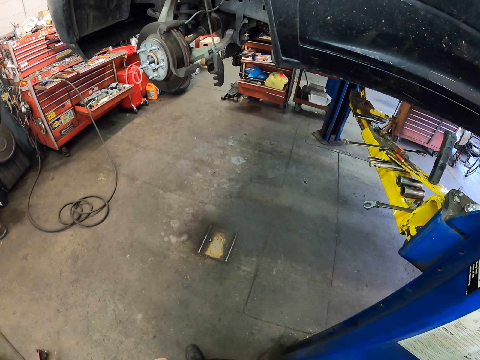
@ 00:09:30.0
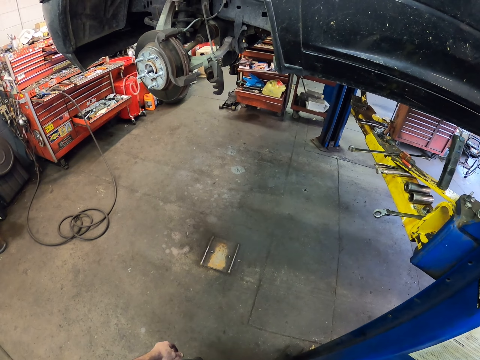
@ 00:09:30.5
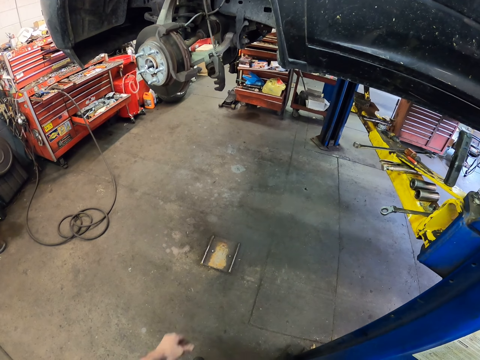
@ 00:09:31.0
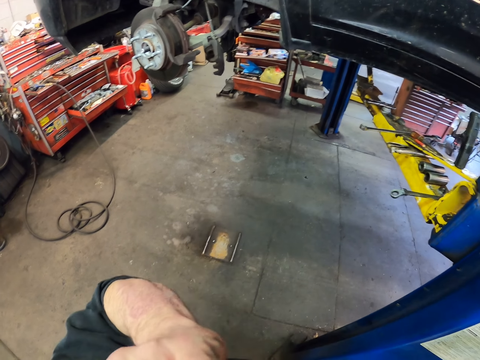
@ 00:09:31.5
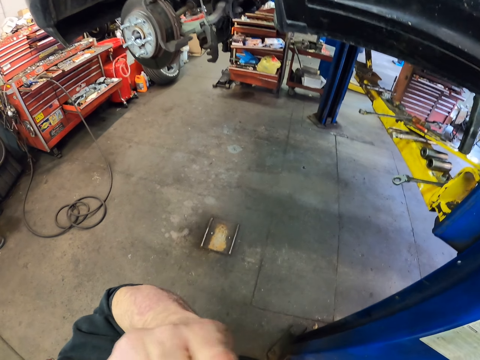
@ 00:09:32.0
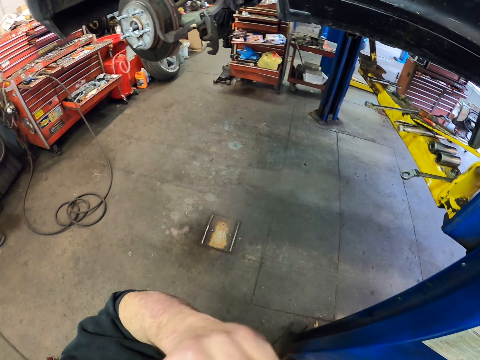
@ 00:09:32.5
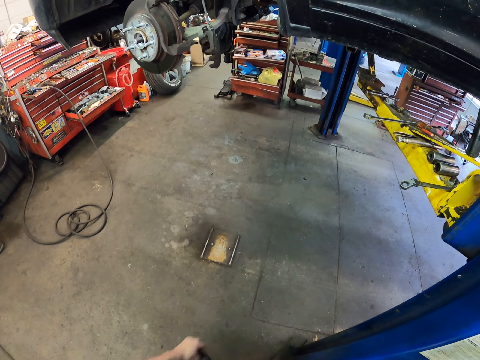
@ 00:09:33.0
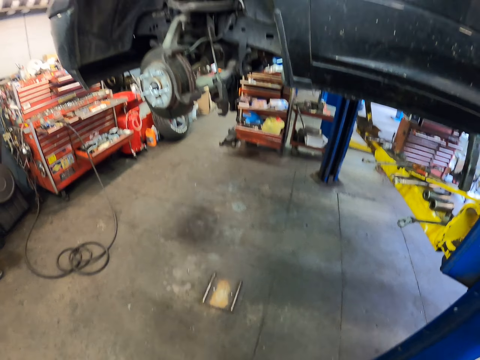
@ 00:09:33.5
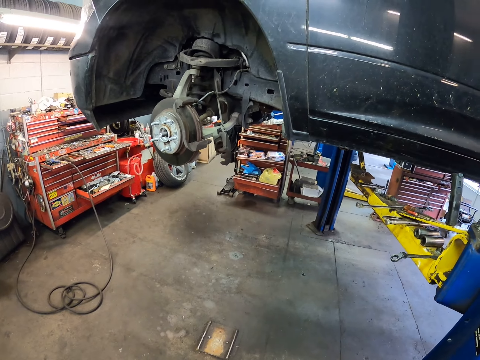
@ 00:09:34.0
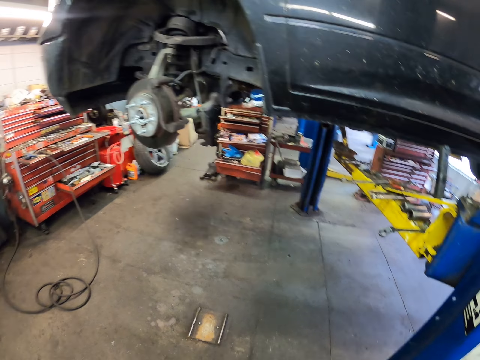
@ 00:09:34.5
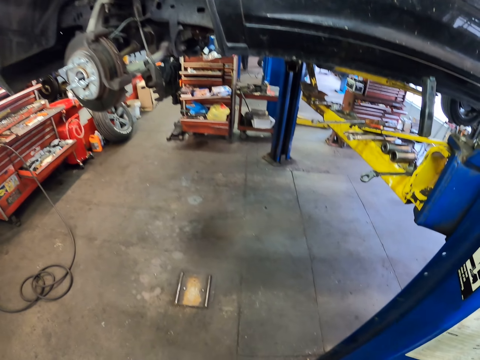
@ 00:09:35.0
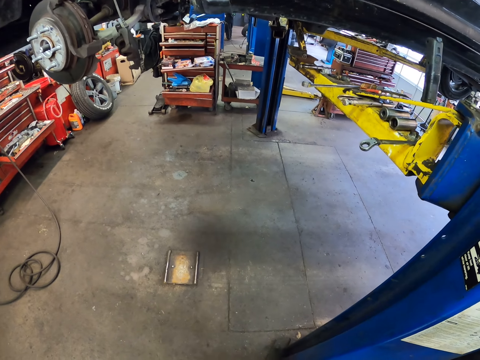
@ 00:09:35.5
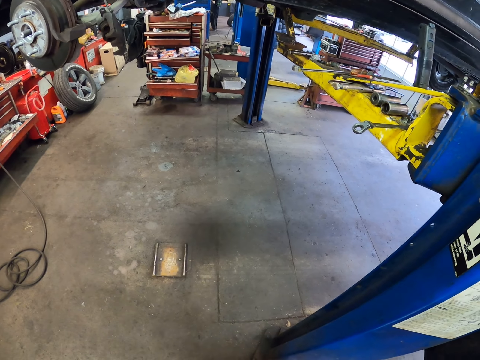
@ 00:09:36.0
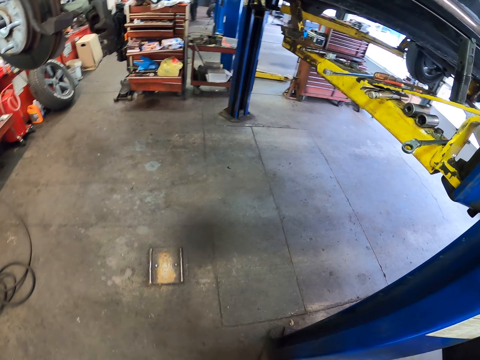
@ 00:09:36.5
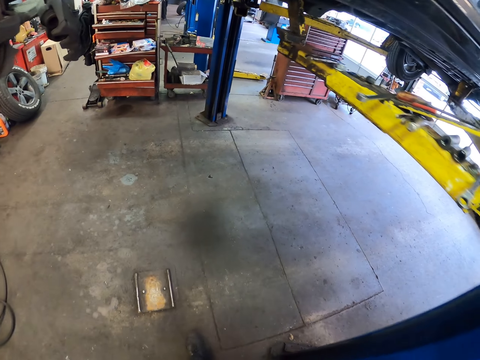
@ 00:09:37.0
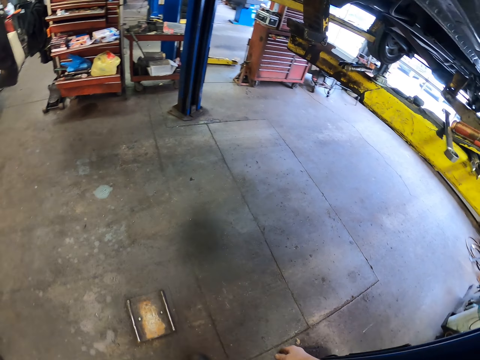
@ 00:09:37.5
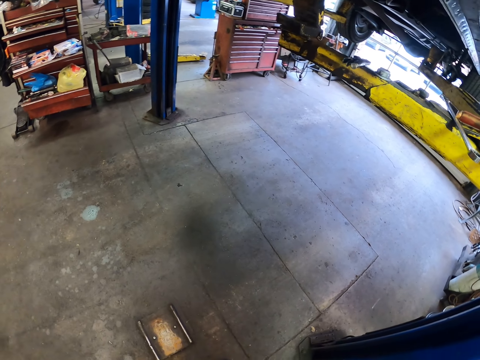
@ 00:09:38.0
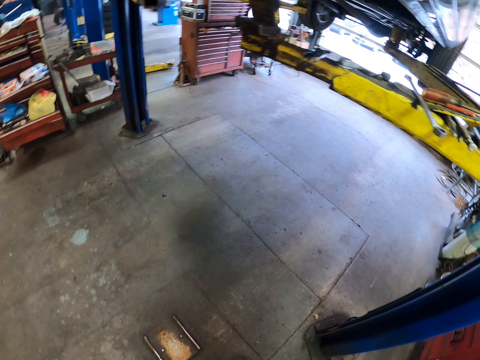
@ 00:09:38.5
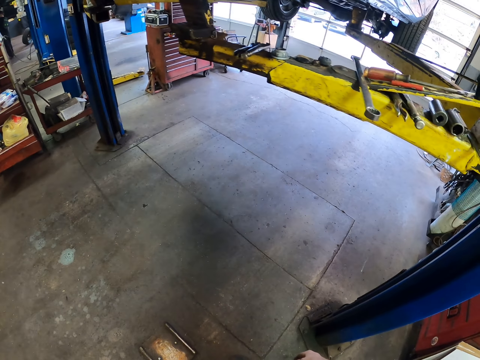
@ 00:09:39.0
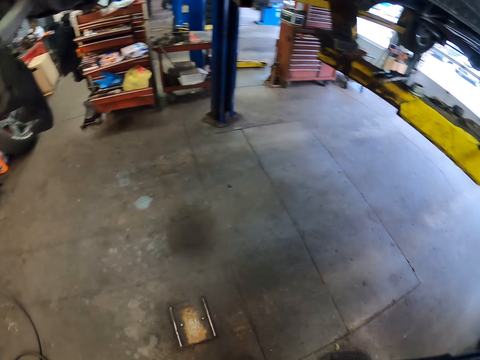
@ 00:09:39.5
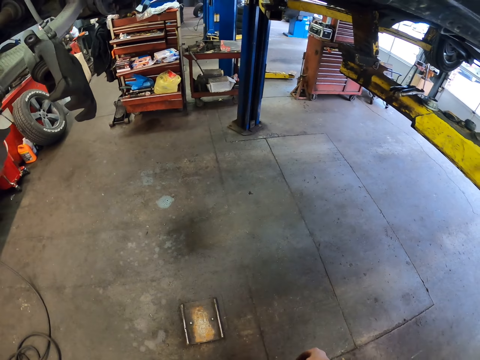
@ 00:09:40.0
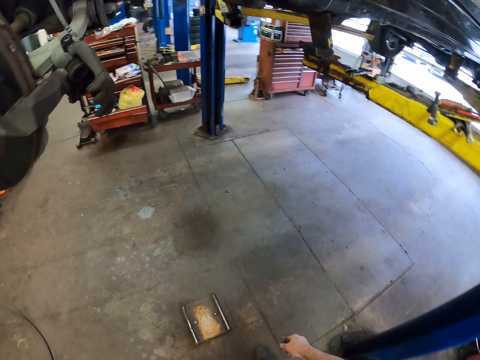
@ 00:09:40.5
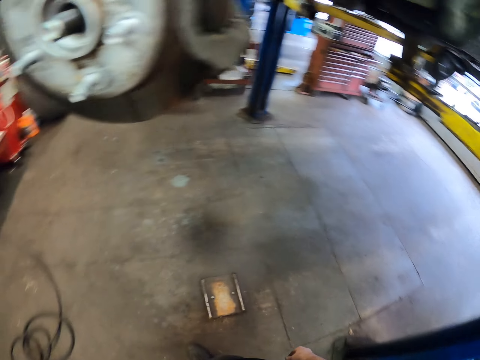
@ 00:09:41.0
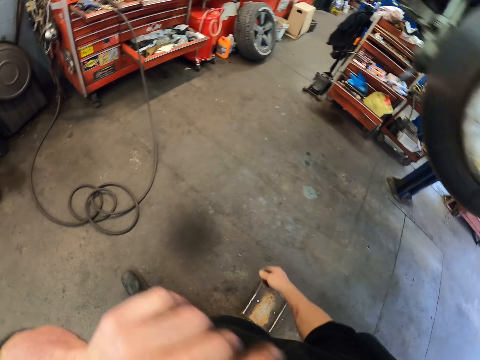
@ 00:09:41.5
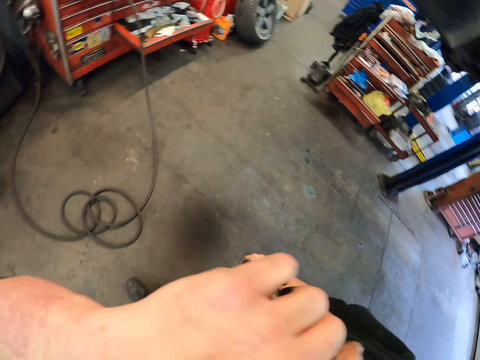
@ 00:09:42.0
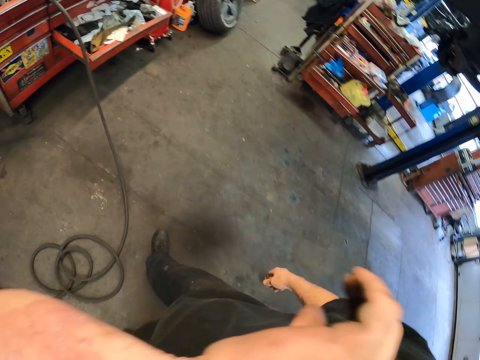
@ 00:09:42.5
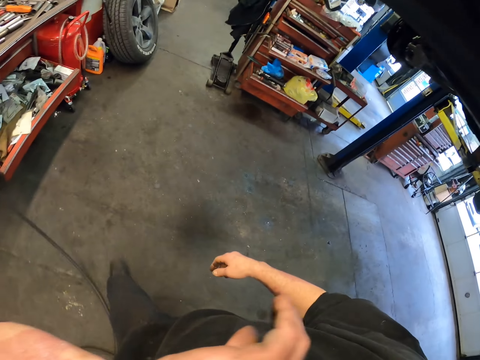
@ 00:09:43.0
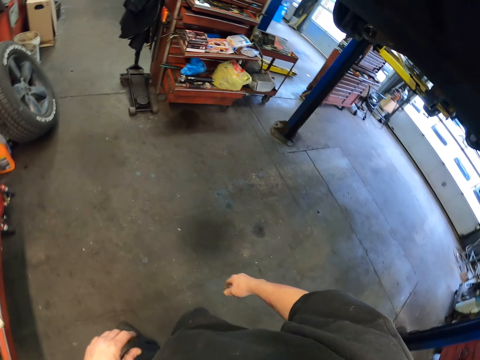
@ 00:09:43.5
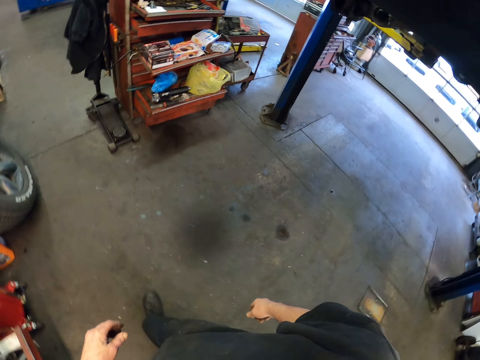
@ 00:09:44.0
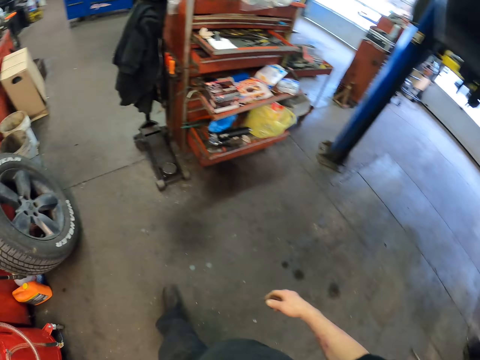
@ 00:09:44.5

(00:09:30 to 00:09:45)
The camera wearer wipes the face with his hand. He raises his hand. He stares round down the car. He looks around the garage. He wipes the face with his hand on his way. He raises his hand.

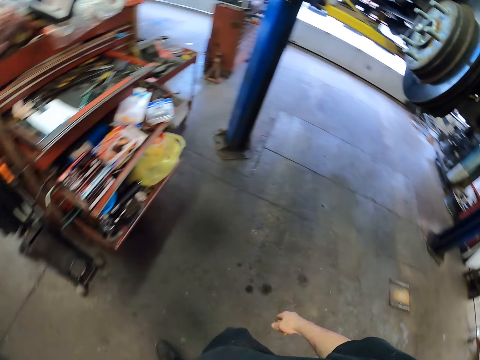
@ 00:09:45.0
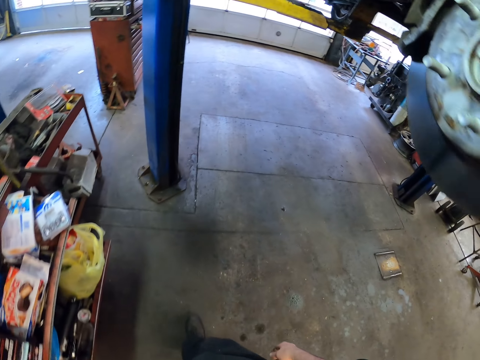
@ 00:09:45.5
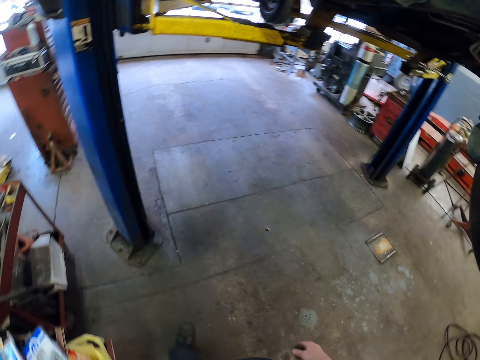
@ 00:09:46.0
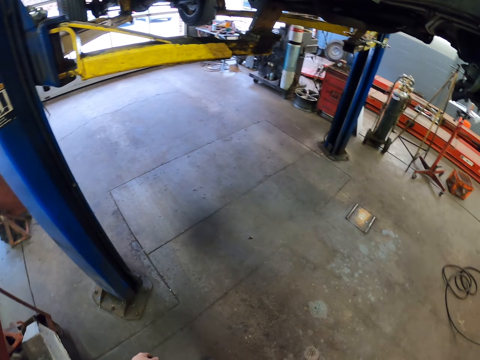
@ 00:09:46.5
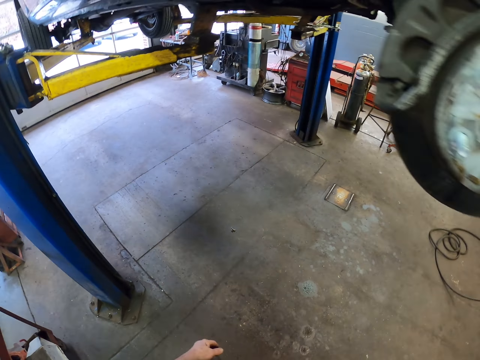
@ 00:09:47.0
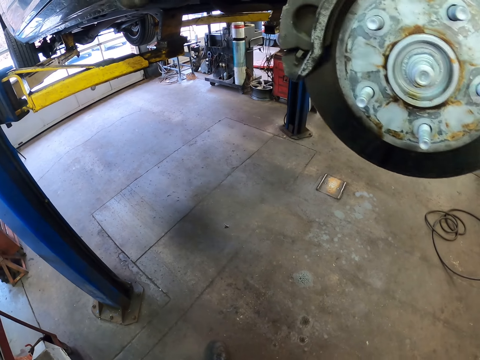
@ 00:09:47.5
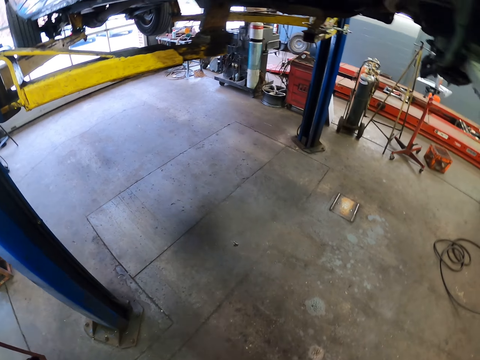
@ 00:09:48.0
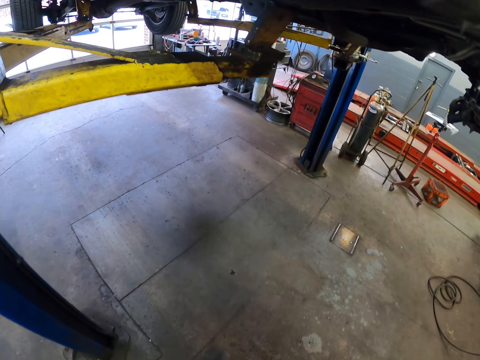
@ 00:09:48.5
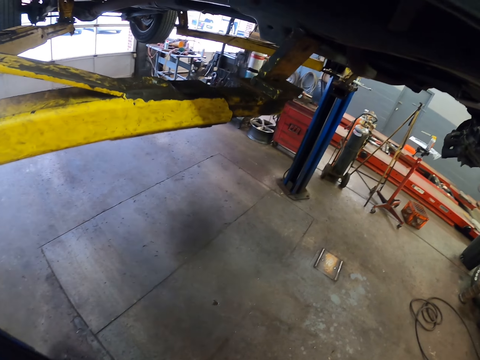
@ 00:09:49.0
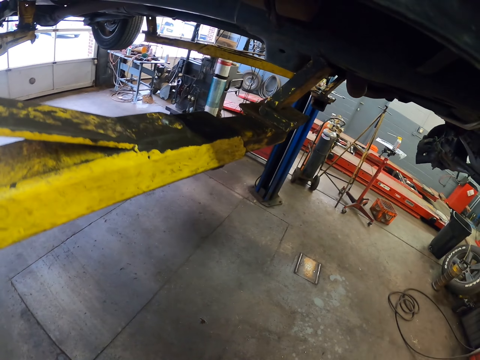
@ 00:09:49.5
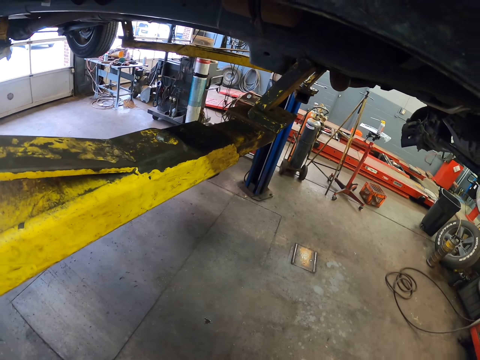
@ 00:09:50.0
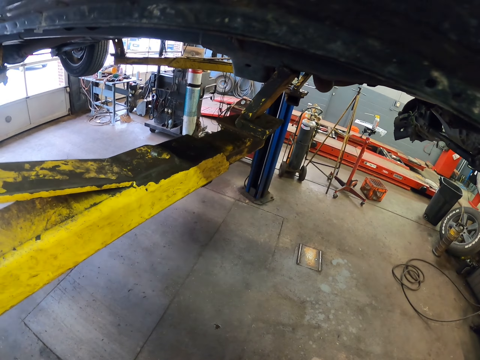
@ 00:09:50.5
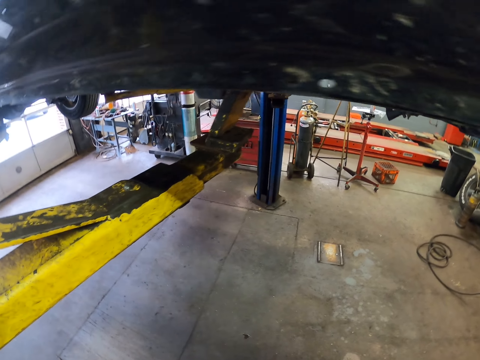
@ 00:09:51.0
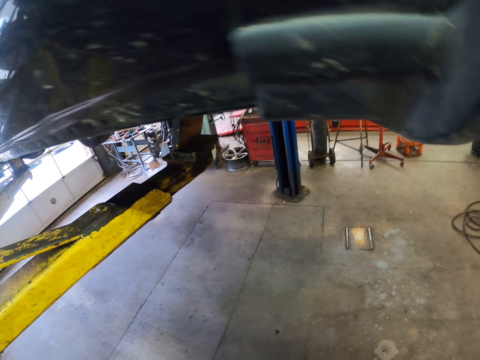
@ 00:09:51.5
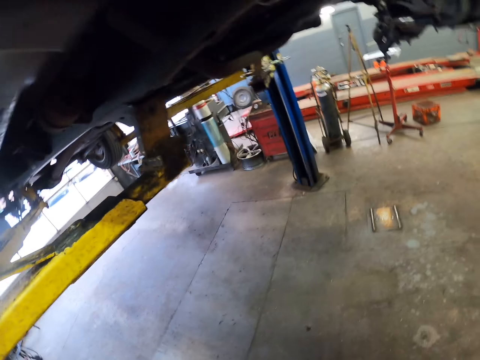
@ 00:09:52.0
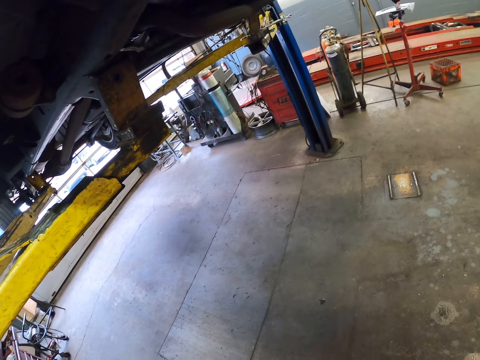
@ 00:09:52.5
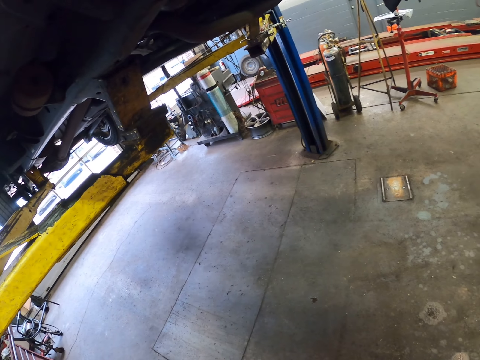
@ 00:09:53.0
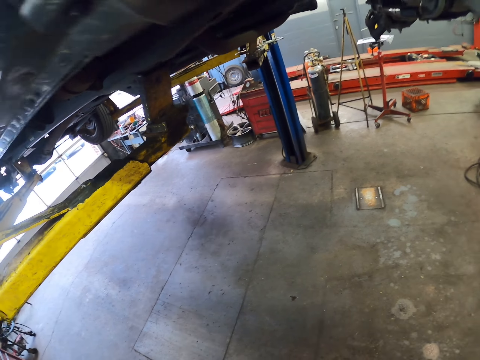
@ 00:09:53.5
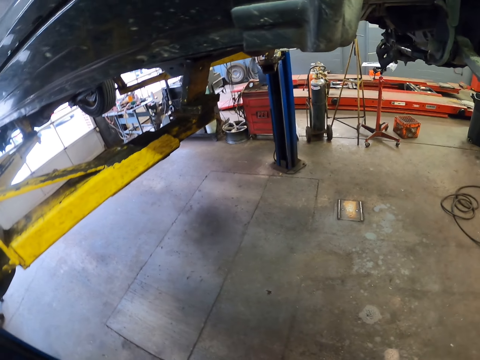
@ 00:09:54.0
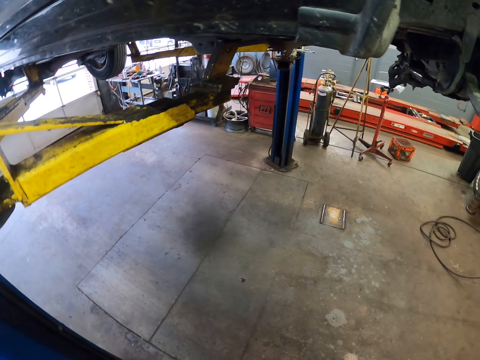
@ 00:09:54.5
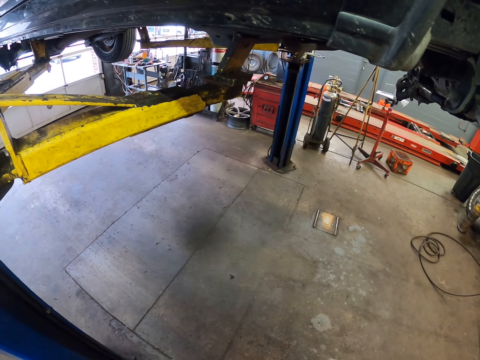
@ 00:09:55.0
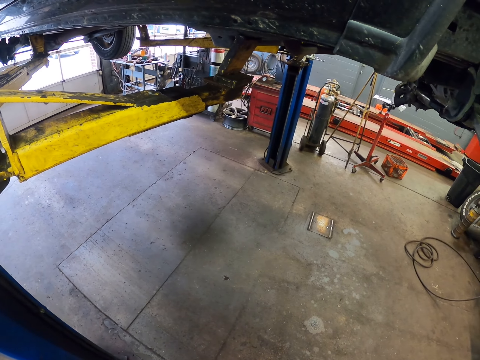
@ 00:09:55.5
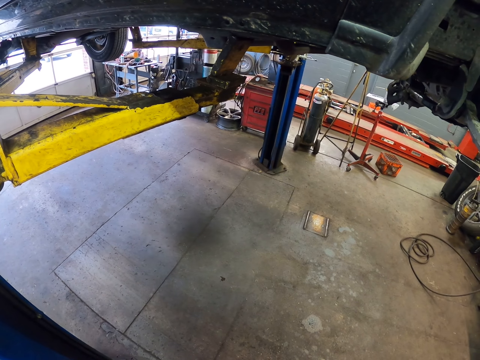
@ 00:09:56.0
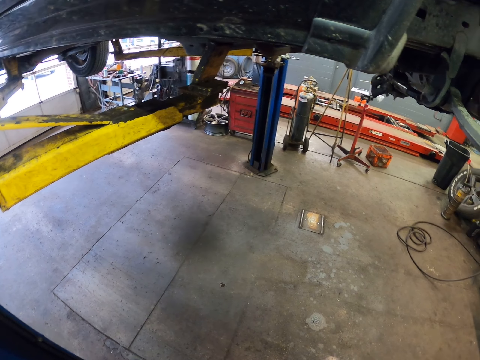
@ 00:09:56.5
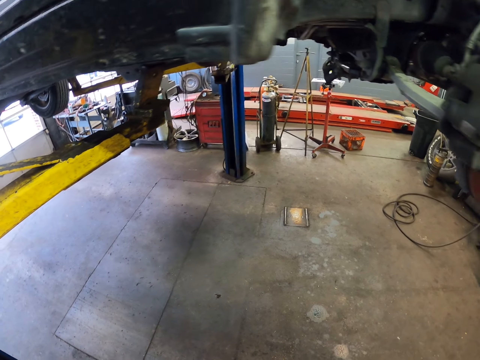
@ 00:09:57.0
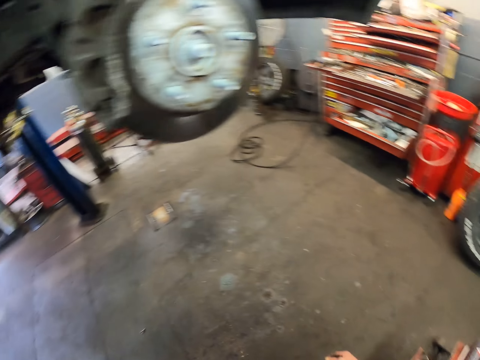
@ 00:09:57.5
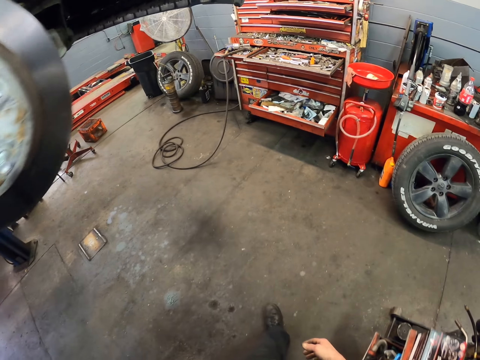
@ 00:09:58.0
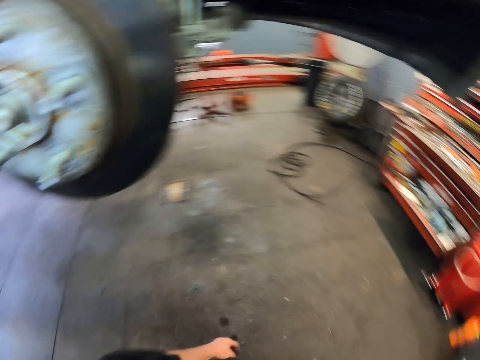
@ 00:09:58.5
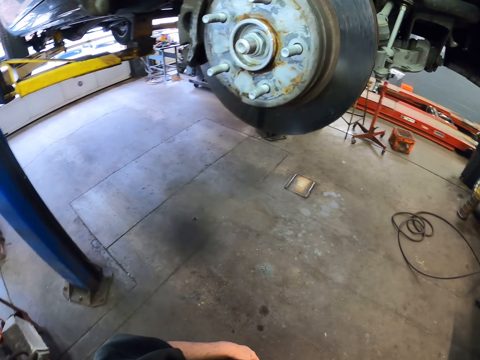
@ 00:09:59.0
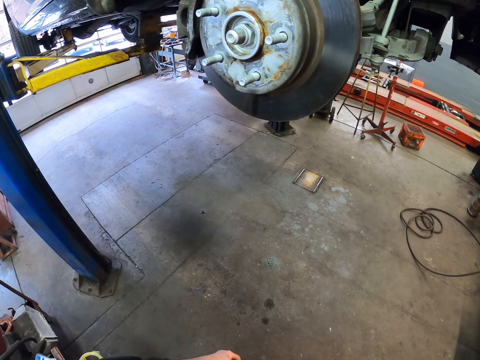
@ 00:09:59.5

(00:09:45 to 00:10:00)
The camera wearer walks around the garage. They stare round down the car. They look around.
